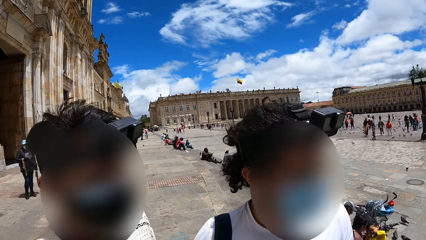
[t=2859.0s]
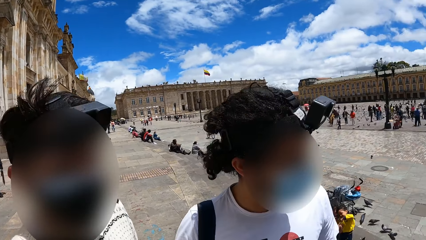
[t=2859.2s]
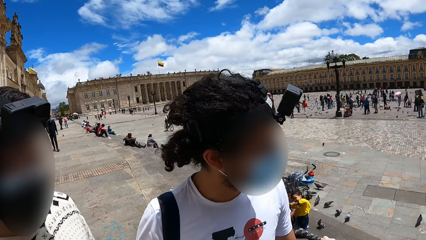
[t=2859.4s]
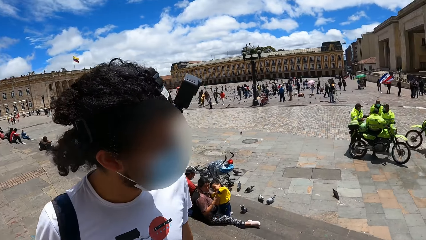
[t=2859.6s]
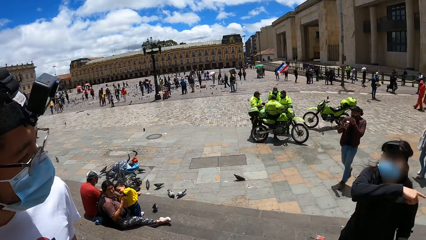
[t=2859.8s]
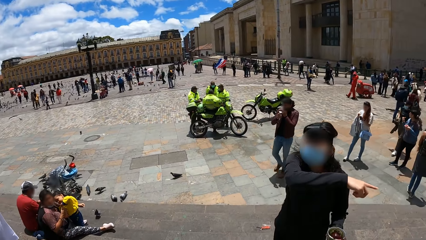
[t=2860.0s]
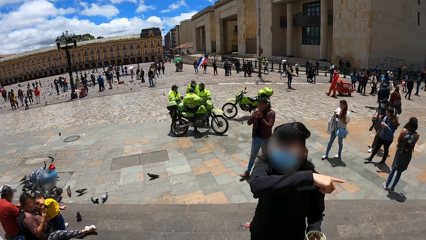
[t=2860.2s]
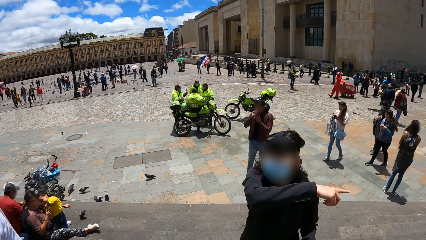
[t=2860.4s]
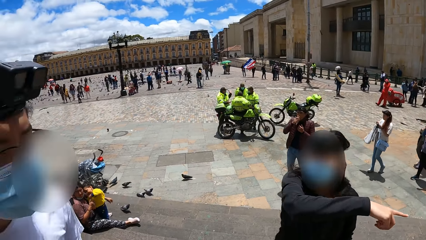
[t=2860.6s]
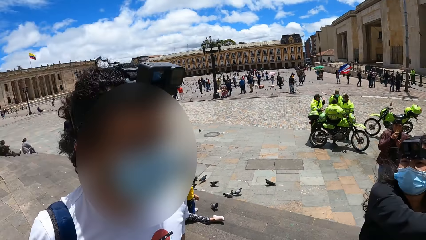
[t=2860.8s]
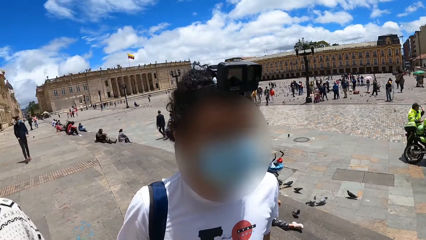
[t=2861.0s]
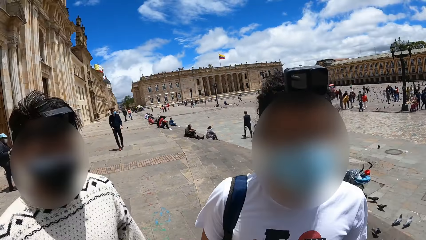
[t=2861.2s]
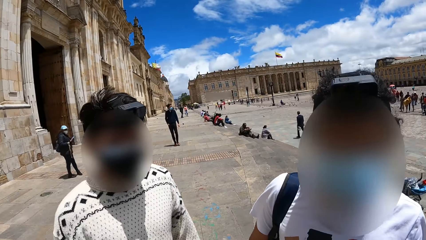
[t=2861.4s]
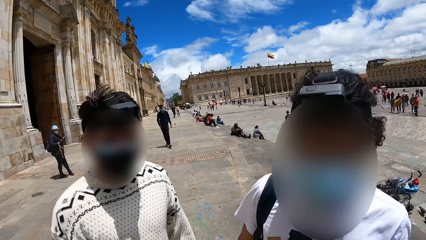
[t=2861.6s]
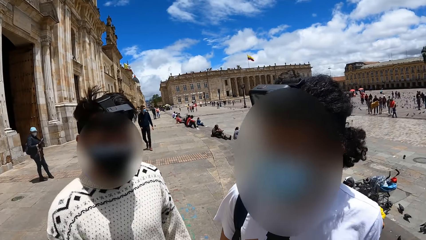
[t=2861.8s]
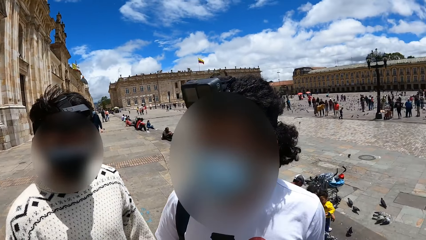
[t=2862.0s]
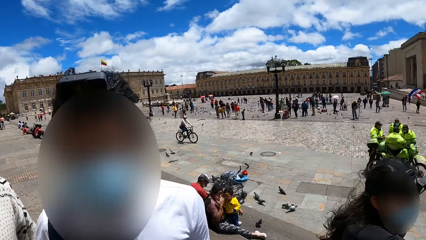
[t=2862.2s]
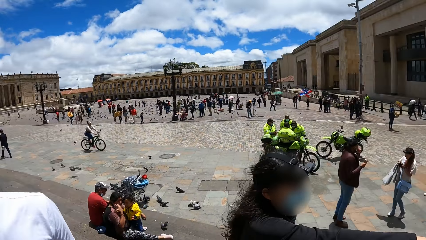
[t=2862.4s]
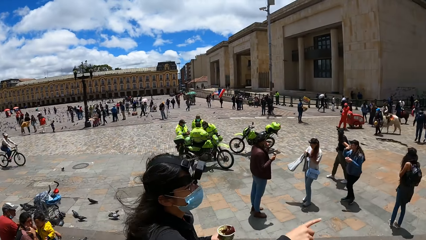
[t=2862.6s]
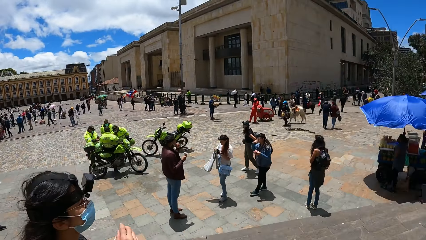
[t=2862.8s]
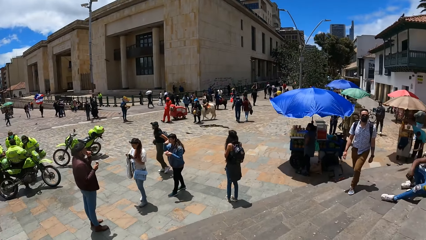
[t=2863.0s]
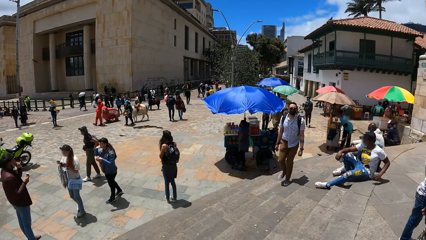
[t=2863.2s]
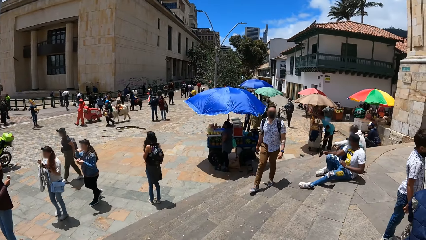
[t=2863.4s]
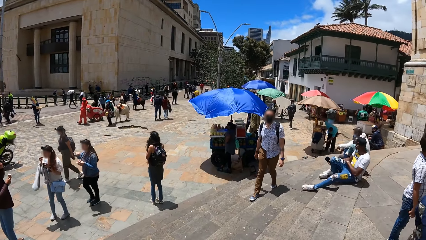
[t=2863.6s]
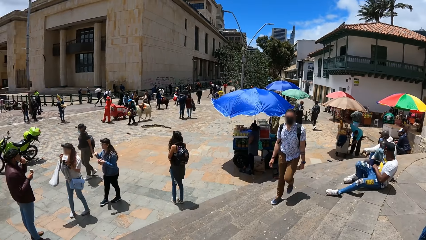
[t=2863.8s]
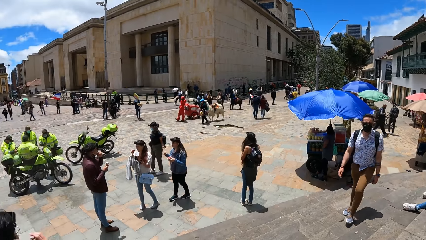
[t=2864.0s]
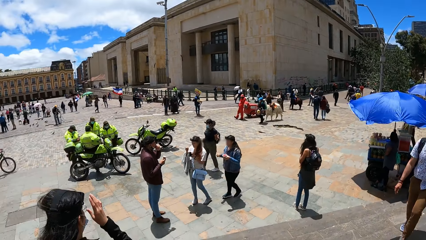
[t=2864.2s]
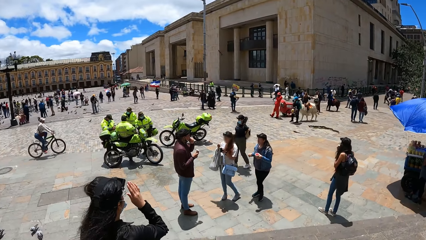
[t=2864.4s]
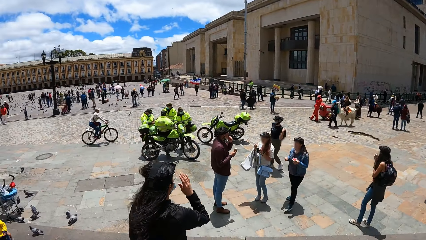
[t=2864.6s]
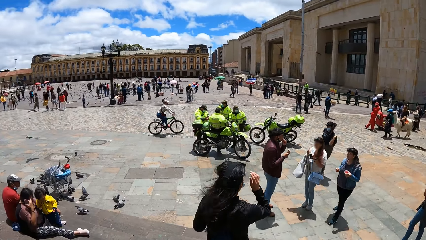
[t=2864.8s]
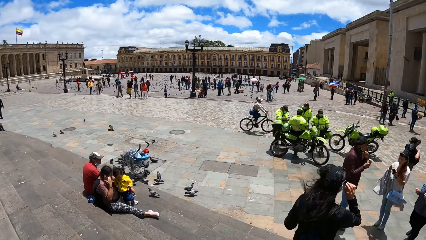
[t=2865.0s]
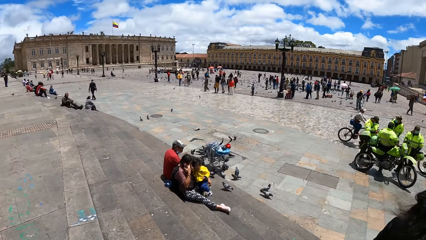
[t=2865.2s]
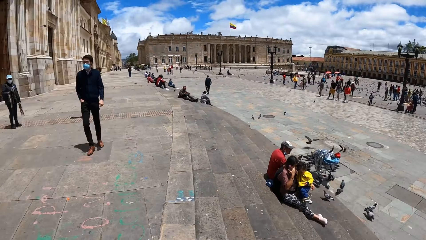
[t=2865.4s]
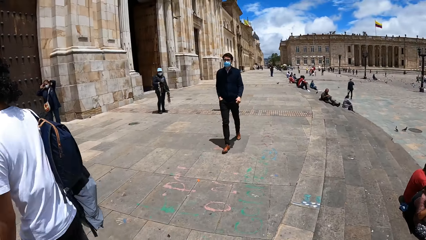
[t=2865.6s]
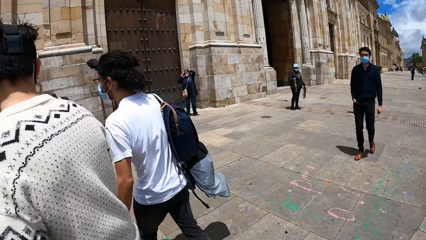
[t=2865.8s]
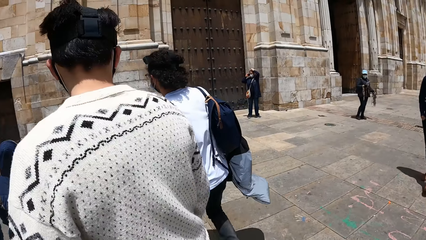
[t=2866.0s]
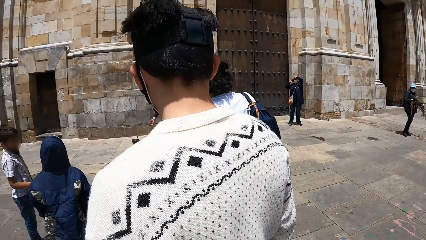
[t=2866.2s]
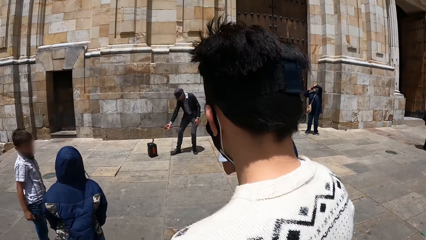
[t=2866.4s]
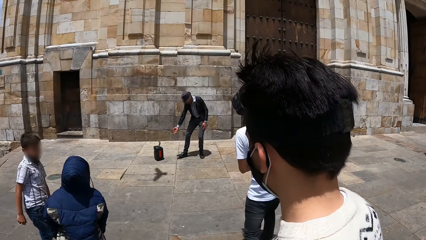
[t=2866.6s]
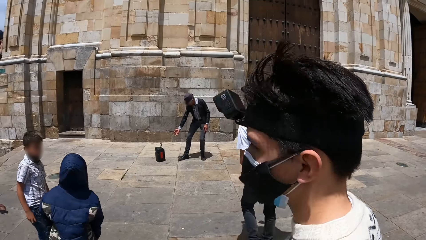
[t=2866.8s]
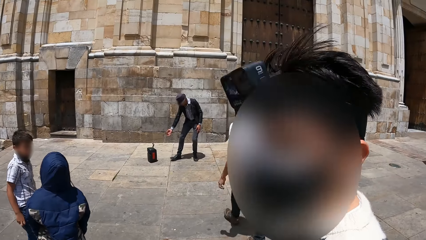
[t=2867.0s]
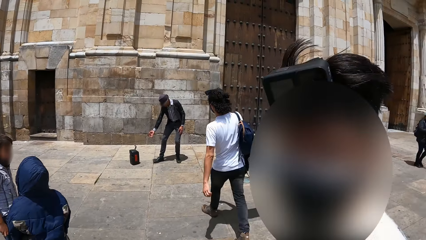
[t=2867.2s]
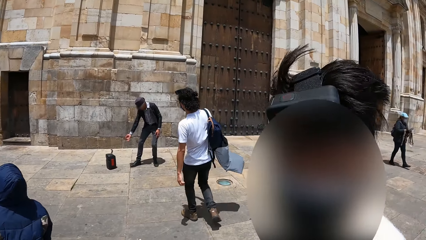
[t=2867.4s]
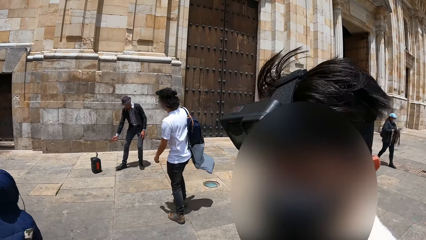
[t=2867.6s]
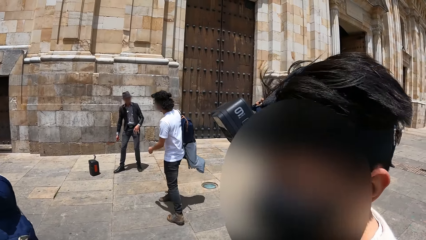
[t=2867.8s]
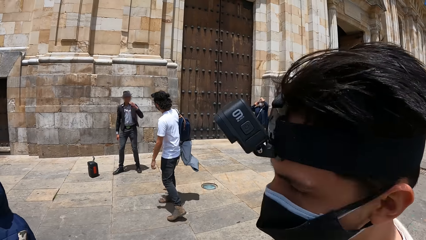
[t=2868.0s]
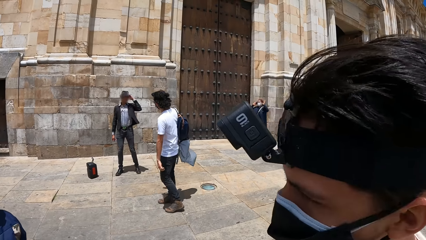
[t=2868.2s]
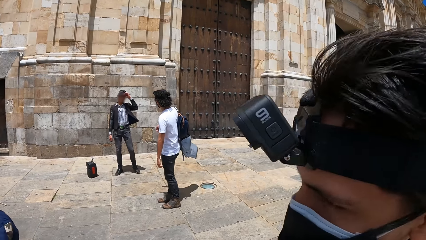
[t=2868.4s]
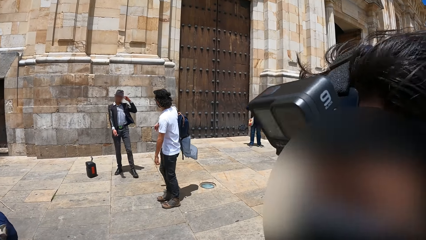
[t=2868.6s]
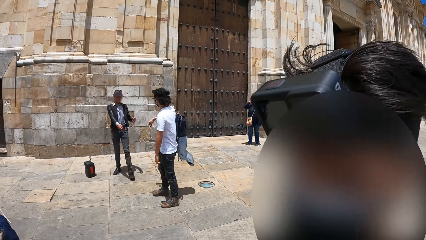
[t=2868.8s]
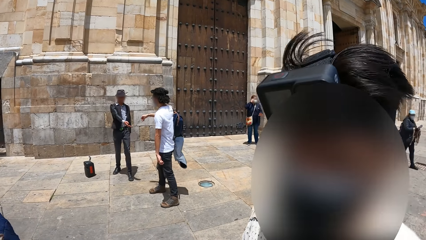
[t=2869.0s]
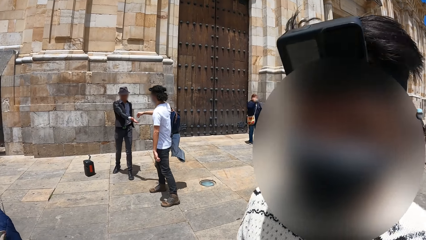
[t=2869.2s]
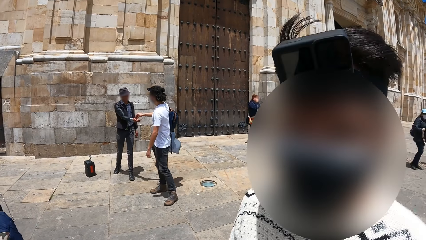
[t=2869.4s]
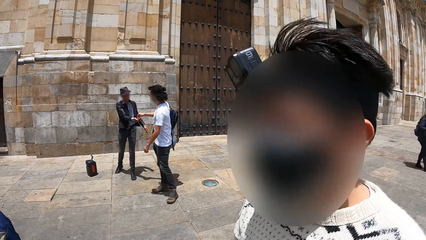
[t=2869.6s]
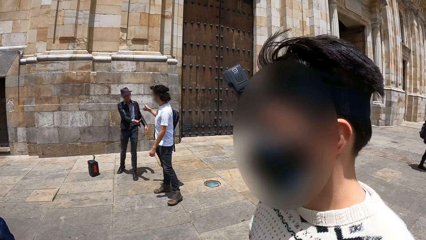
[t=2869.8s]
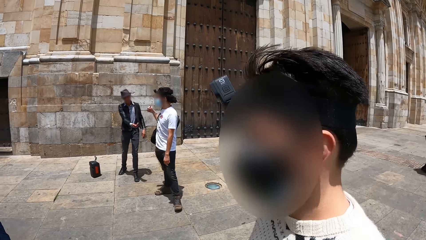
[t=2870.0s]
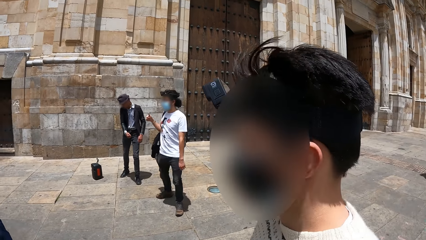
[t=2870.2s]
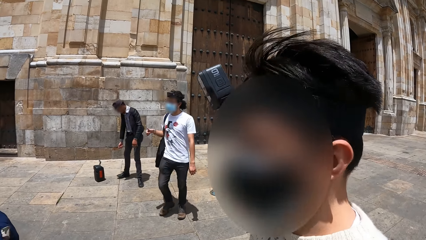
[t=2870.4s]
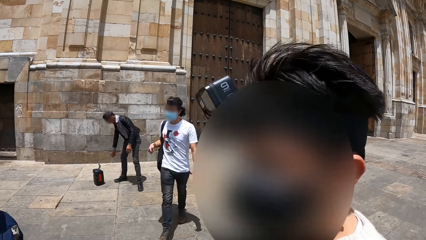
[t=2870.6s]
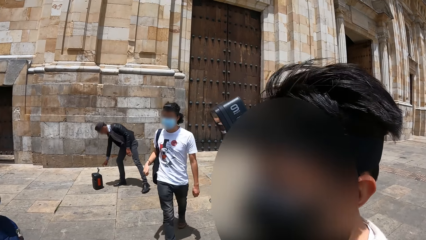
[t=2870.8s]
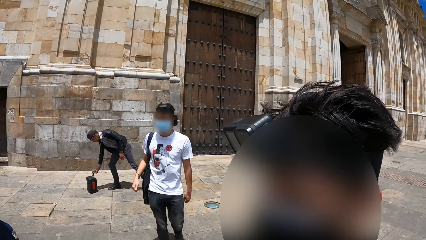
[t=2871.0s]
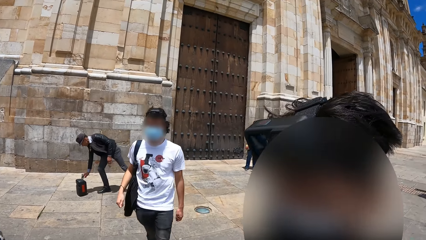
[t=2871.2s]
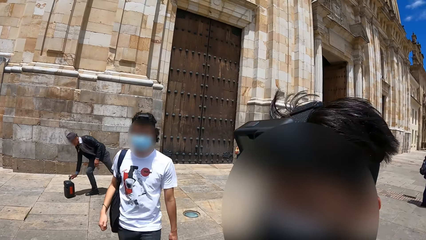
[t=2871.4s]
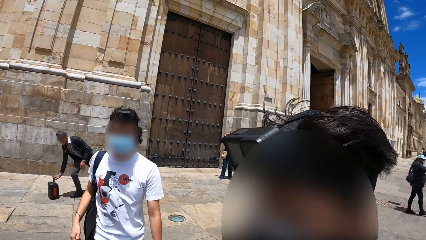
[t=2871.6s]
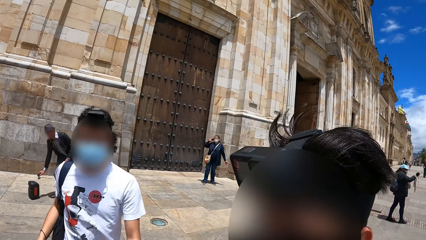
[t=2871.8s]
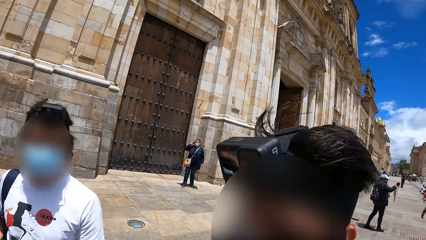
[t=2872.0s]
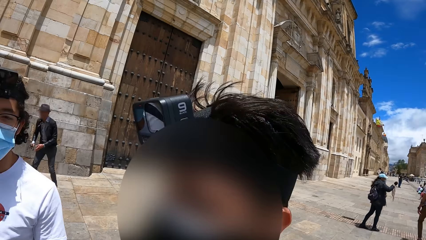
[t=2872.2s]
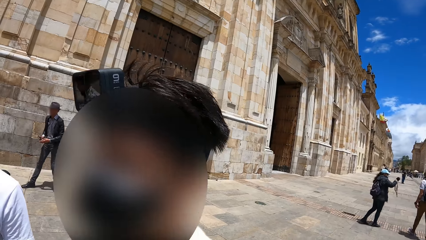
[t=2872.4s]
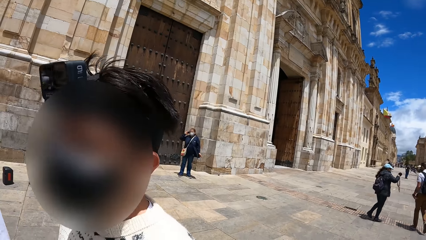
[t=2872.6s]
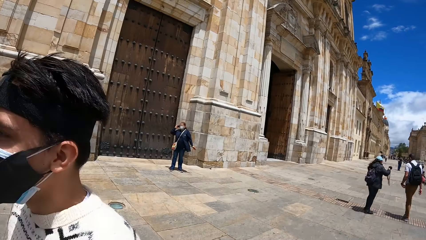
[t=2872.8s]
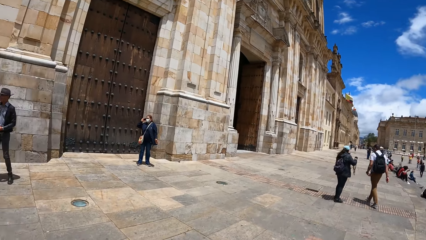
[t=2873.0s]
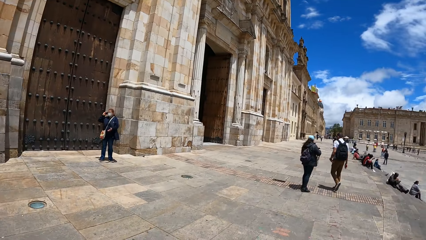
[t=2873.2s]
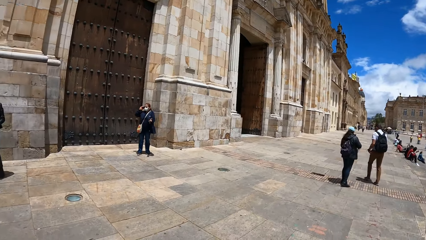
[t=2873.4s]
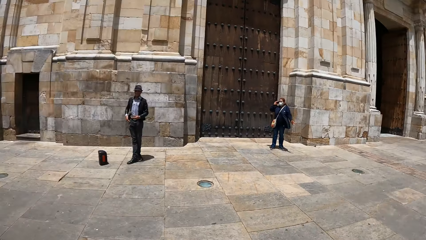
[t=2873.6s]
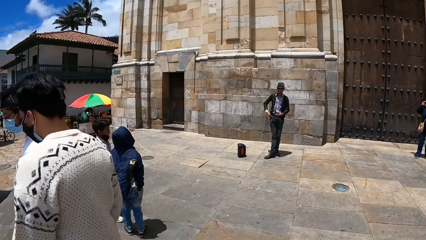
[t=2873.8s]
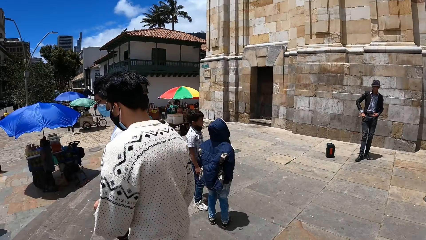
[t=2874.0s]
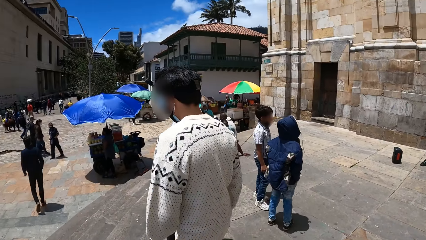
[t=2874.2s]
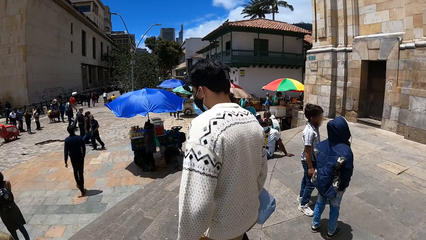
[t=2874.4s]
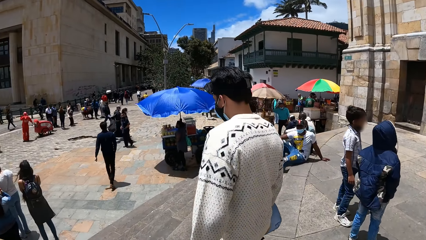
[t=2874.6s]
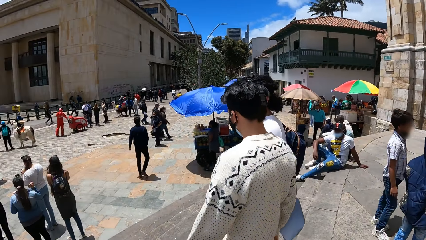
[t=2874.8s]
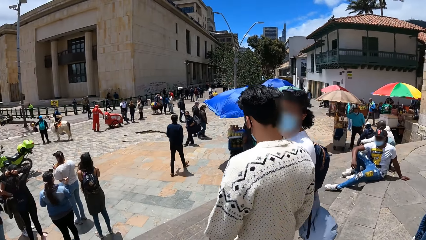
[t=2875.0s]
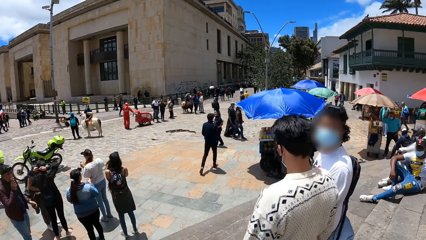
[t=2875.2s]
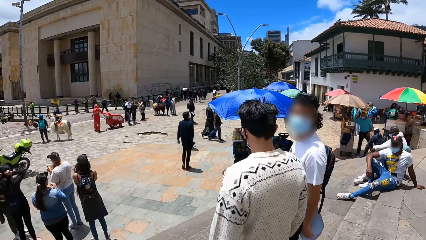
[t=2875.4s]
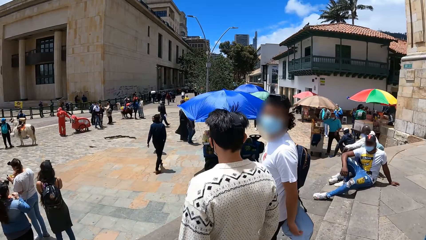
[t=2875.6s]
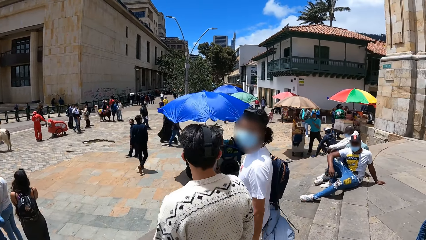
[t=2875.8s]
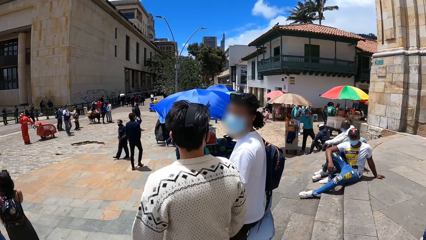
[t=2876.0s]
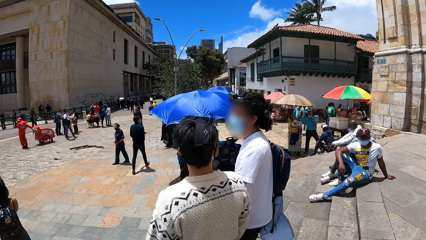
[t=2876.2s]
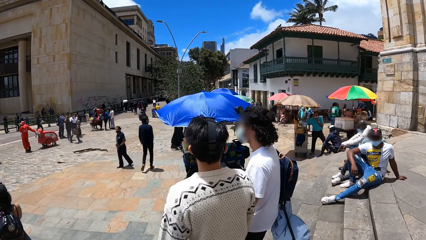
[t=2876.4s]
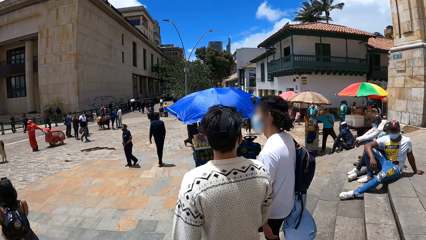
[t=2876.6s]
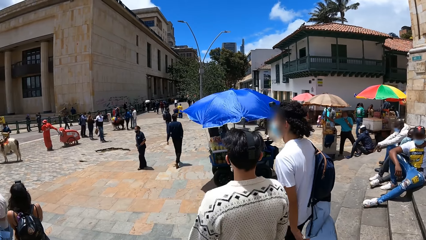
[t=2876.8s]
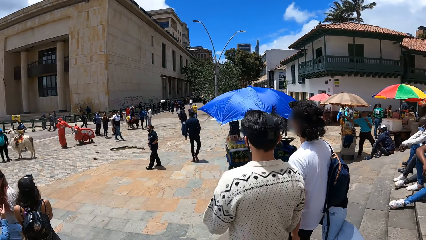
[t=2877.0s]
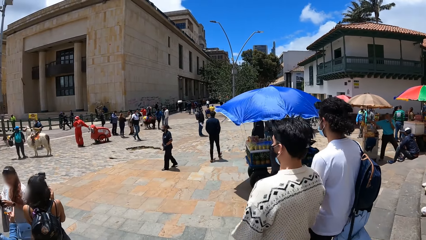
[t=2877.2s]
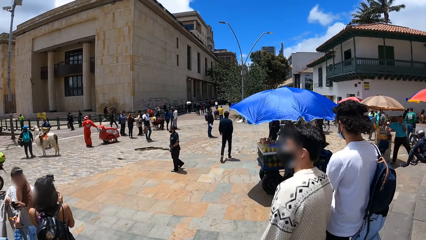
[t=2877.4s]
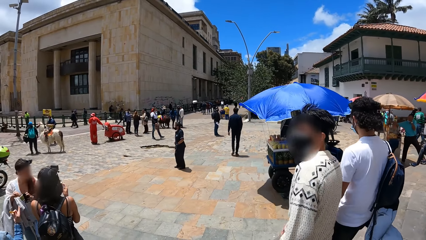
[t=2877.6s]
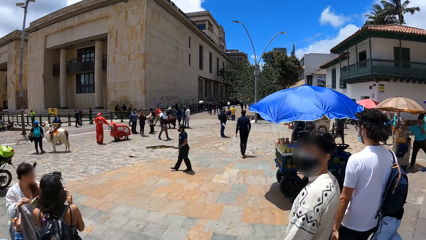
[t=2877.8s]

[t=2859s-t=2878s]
A woman gesticulates with her right hand. The camera wearer looks at a man. They look at another man. They look around. Another woman puts the spoon of ice cream in her mouth with her right hand. The camera wearer looks at the second man. A third man walks to a fourth man. The camera wearer talks to the first man. The fourth man adjusts his hat with his left hand. The fourth man stretches his right hand towards the third man. The third man puts some pennies in the fourth man's right hand with his right hand. The third man gesticulates with his right hand. The third man walks to the camera wearer and a fifth man. The fourth man carries a bottle from the floor with his right hand. The fourth man holds the bottle with both hands. The fourth man puts the pennies in his right hand in his pant pocket. The third man walks to the group of people with the fifth man. The camera wearer walks. They converse with the third man and the fifth man.
